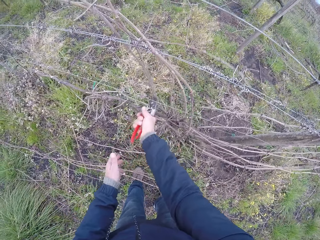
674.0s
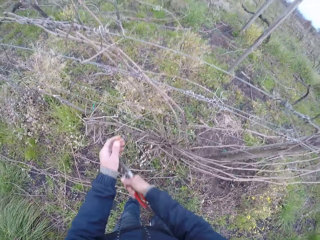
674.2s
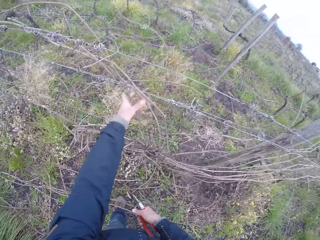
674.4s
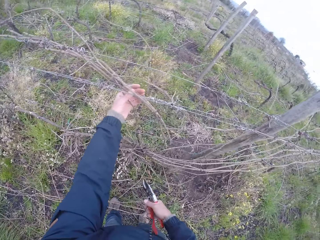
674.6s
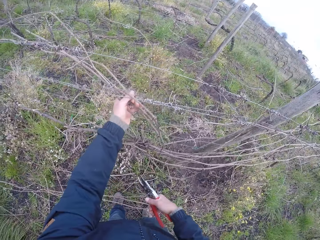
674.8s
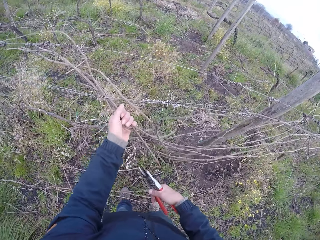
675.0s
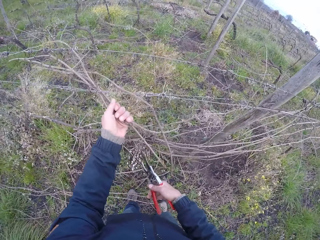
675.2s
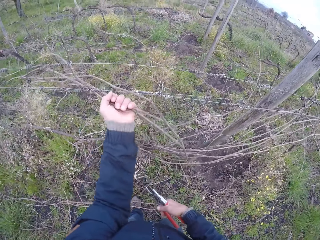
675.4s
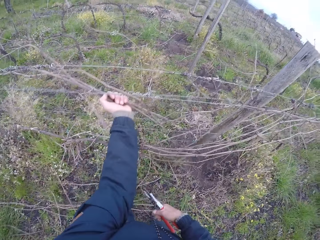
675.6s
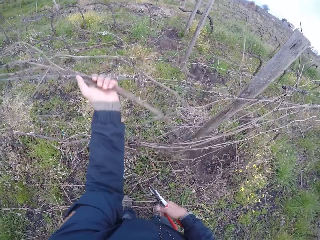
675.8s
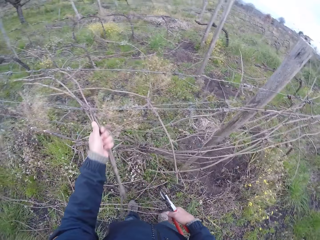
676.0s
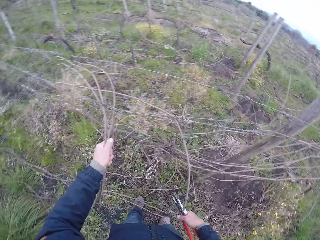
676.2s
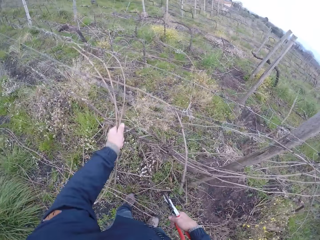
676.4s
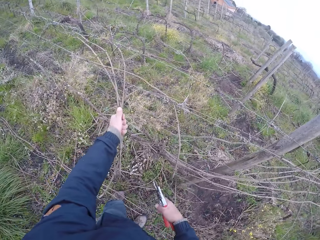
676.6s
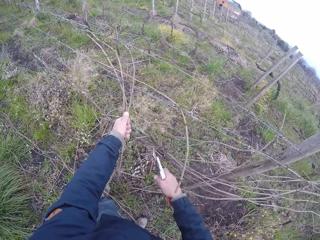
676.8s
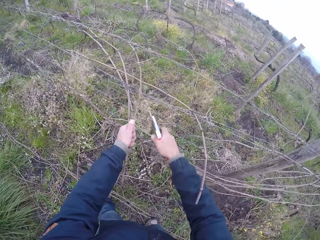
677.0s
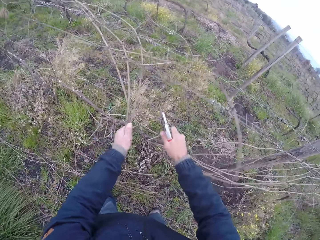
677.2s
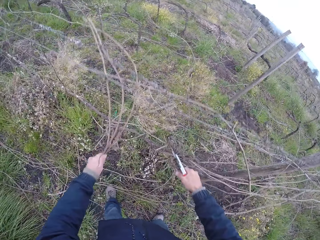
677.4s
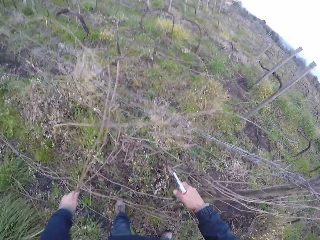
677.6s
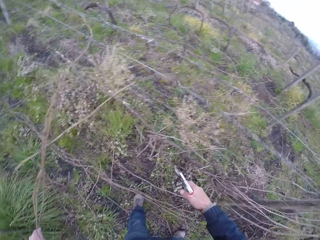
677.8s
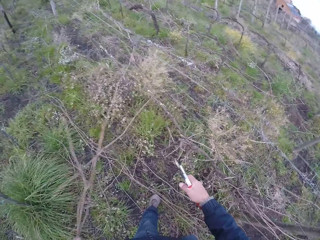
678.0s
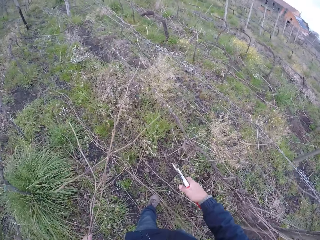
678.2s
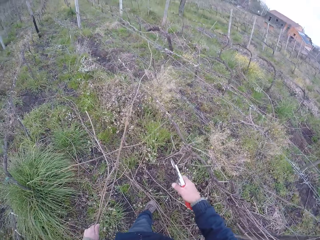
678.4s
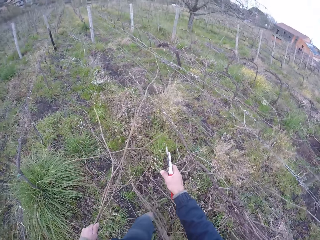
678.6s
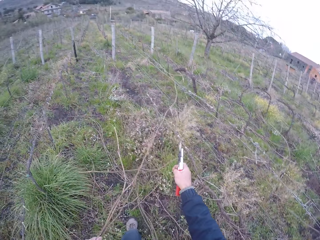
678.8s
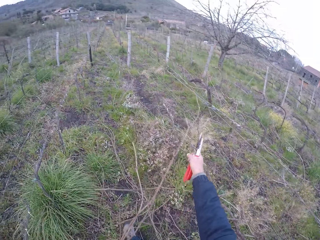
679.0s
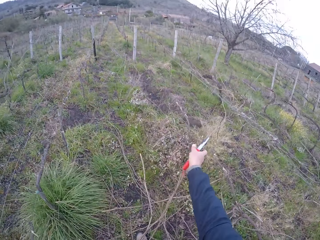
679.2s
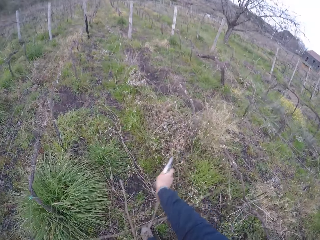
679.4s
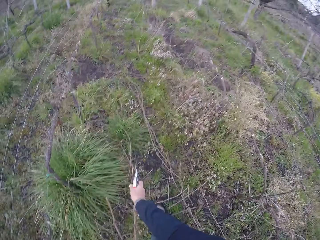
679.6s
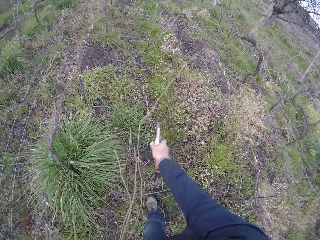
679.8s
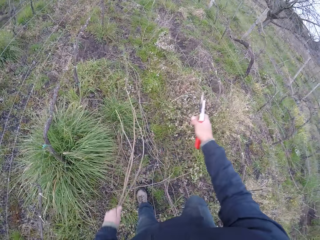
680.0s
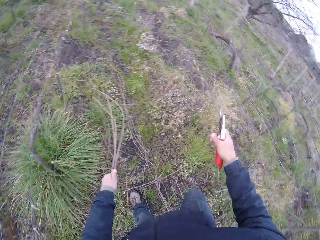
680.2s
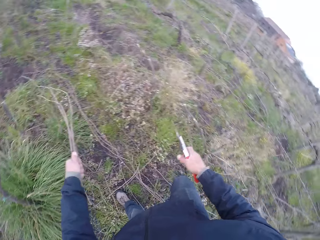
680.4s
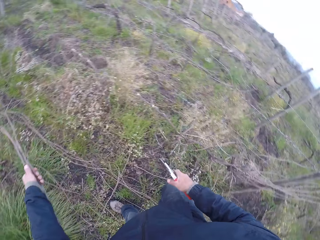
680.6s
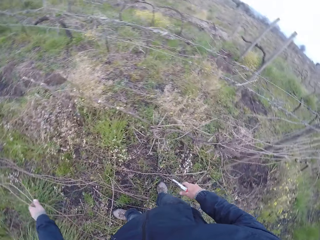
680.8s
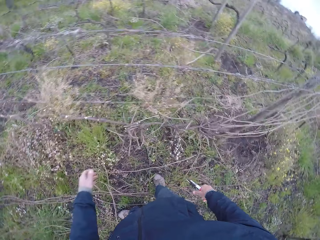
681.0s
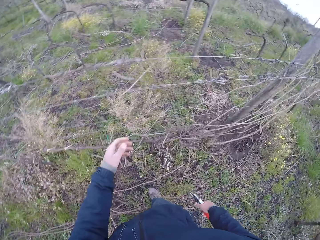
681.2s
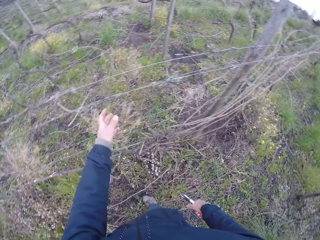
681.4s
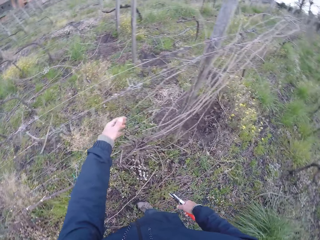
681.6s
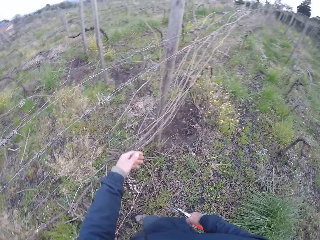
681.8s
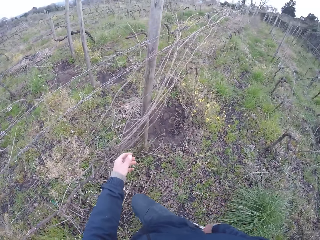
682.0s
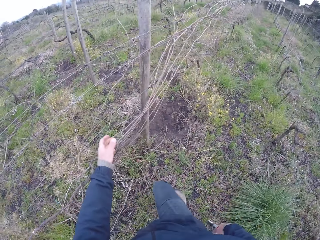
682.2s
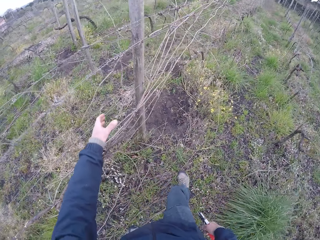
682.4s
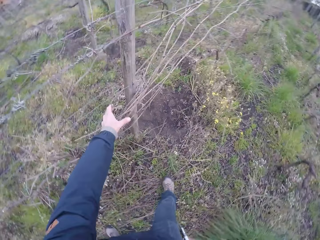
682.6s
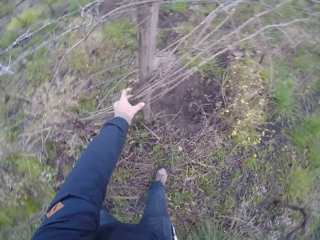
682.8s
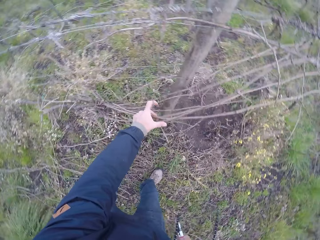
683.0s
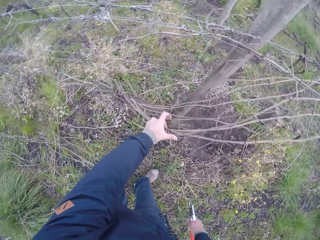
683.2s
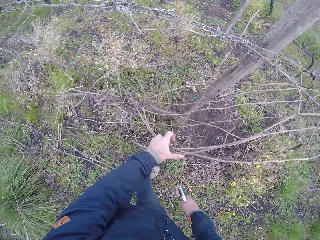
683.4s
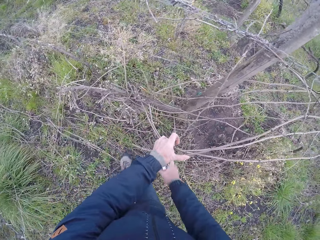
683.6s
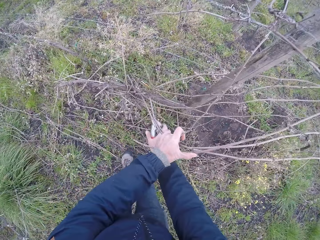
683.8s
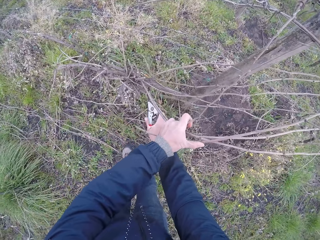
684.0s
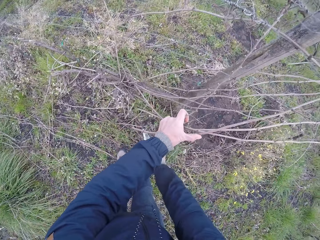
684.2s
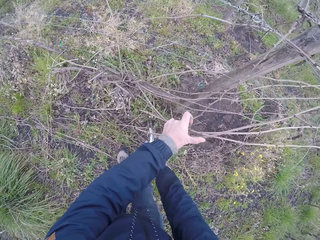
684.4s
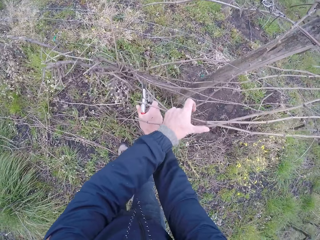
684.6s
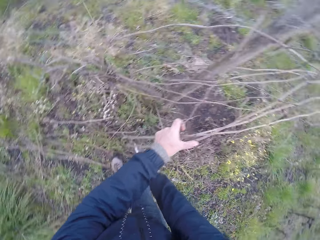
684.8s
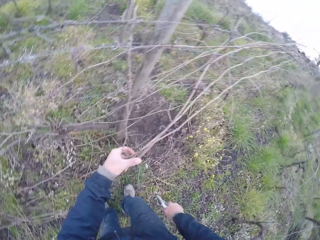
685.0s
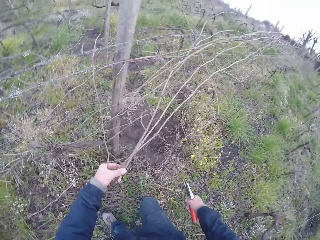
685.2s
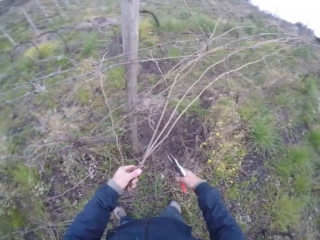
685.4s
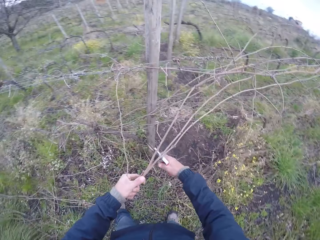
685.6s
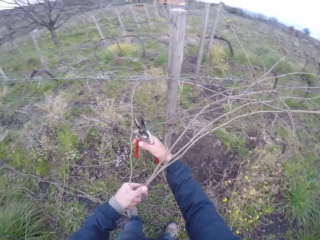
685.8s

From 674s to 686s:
The camera wearer pulls some branches from the wired fence with his left hand. He holds a branch with both hands. He drops the branches in his left hand on the ground. He pulls some branches from the wired fence with his left hand. He prunes the branches in his left hand with the pruner in his right hand.

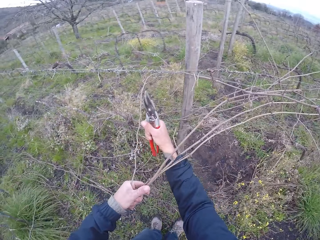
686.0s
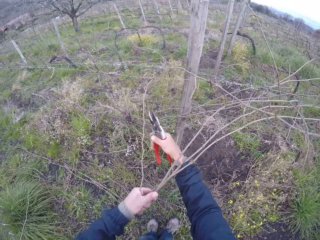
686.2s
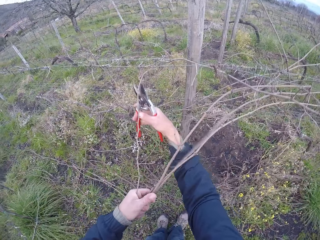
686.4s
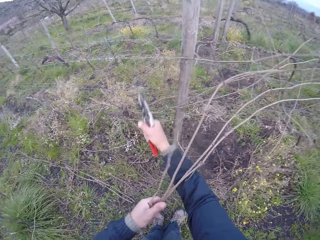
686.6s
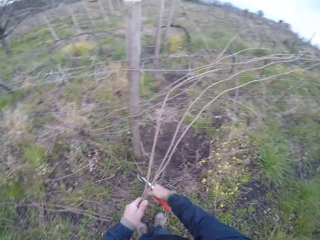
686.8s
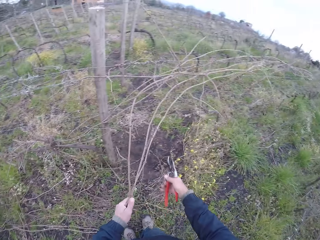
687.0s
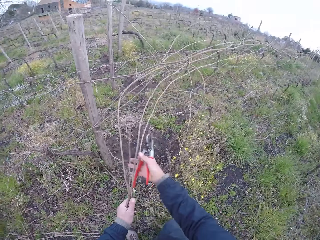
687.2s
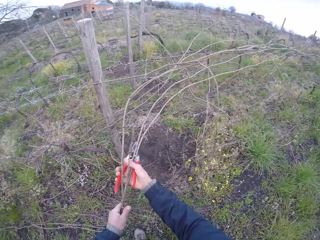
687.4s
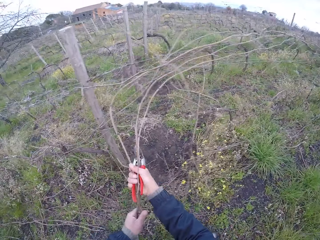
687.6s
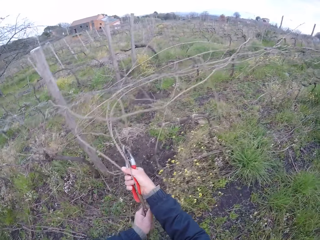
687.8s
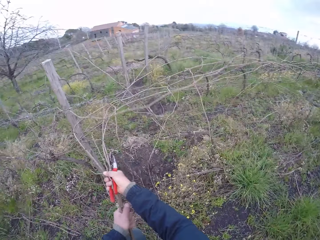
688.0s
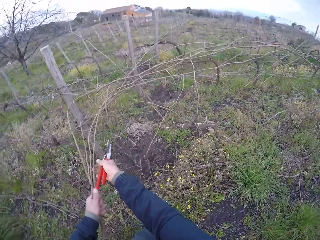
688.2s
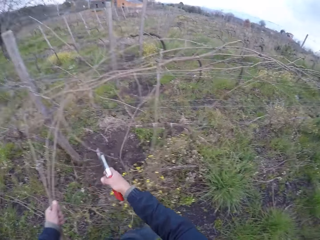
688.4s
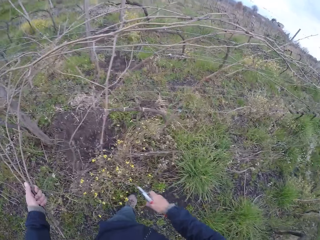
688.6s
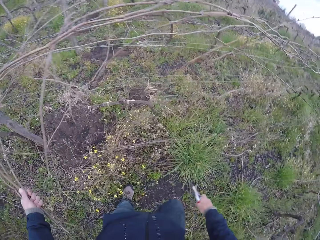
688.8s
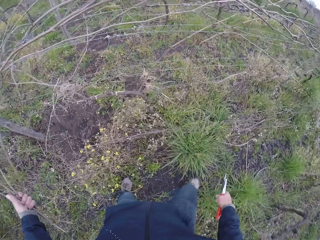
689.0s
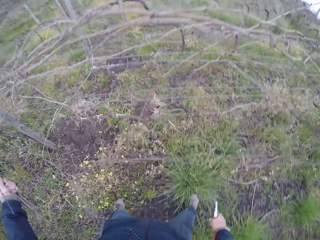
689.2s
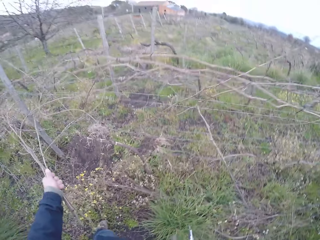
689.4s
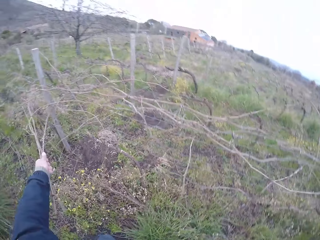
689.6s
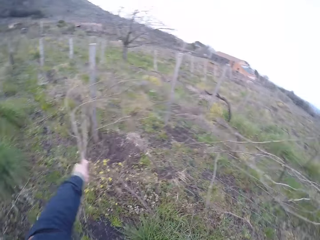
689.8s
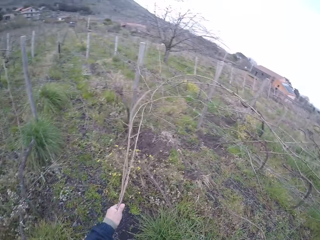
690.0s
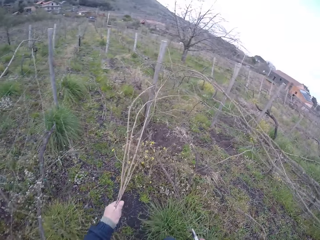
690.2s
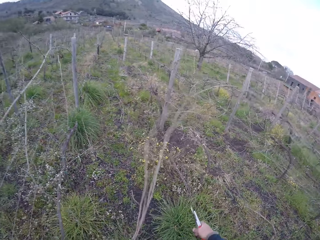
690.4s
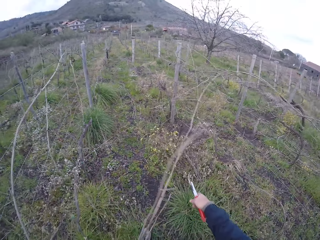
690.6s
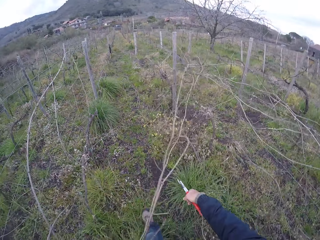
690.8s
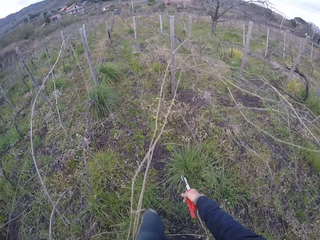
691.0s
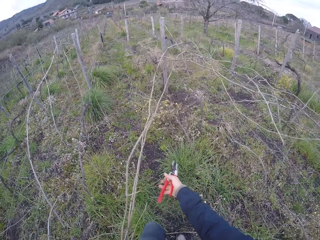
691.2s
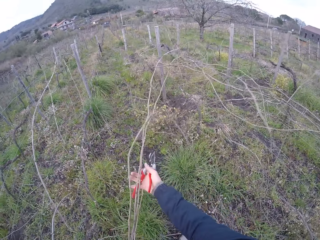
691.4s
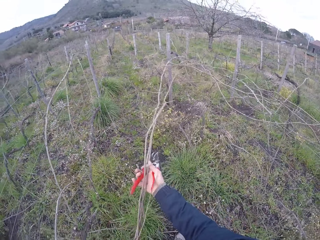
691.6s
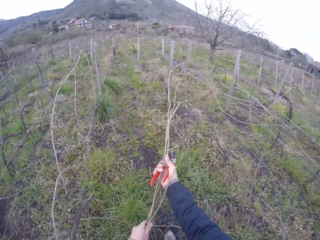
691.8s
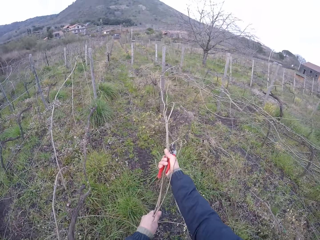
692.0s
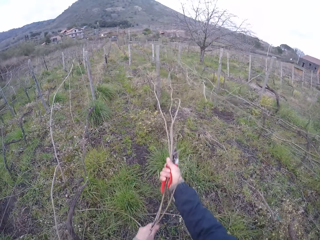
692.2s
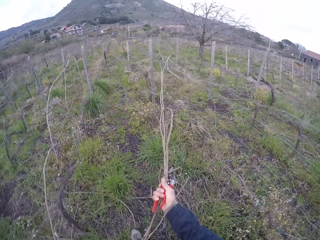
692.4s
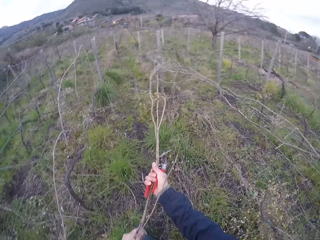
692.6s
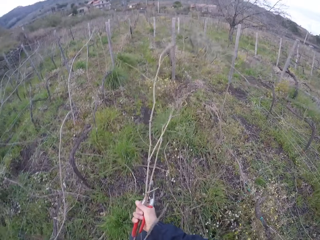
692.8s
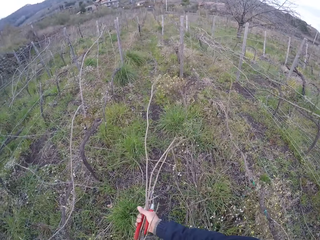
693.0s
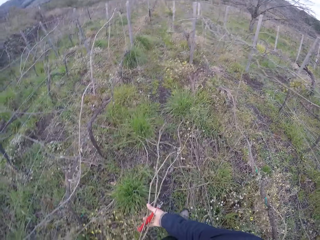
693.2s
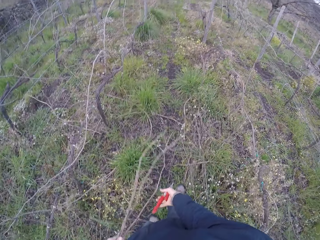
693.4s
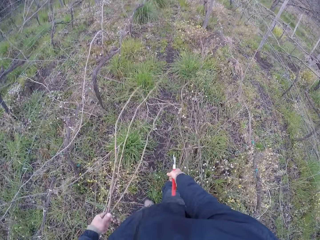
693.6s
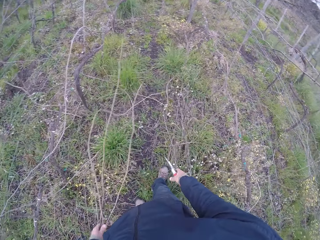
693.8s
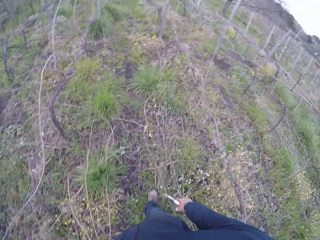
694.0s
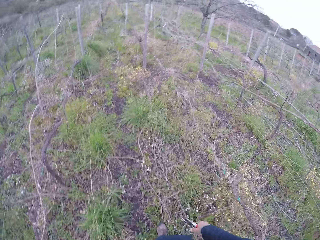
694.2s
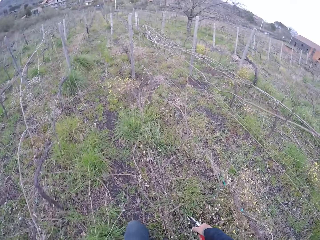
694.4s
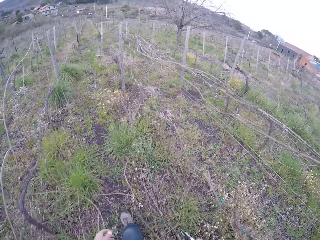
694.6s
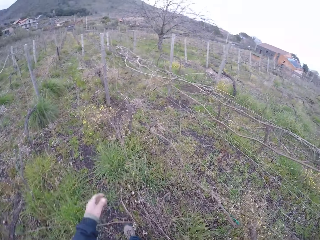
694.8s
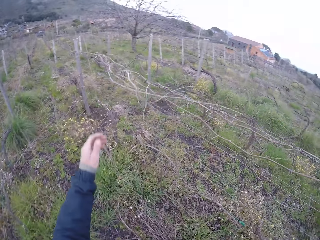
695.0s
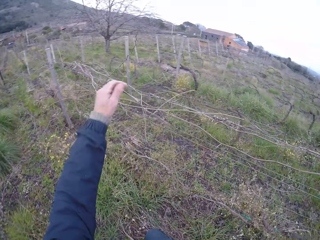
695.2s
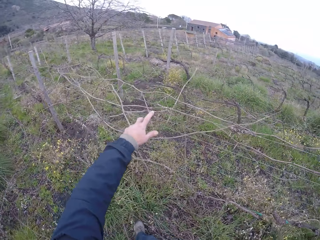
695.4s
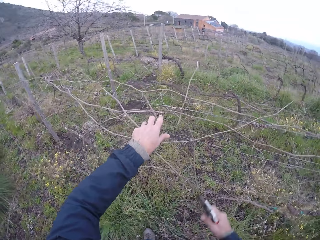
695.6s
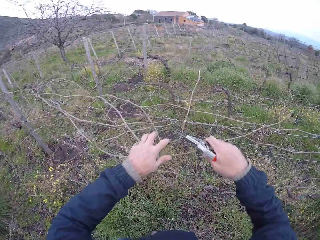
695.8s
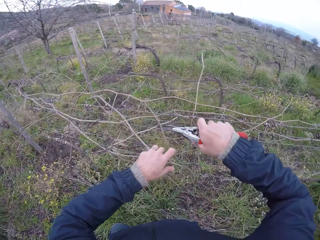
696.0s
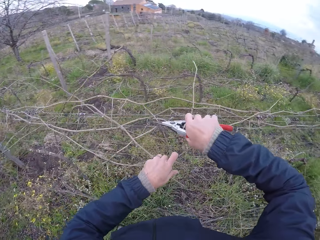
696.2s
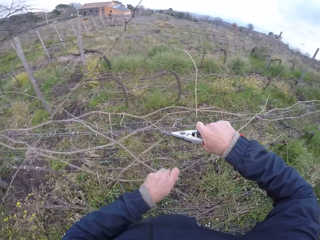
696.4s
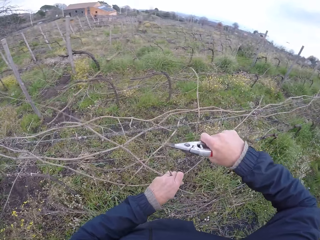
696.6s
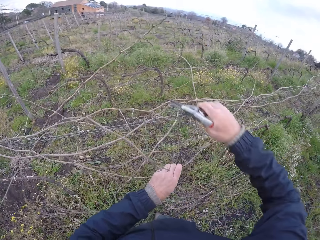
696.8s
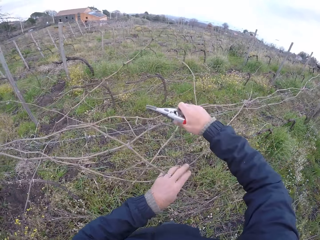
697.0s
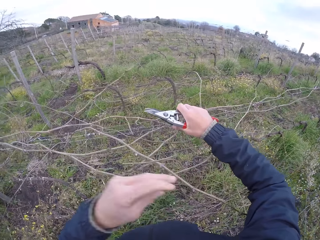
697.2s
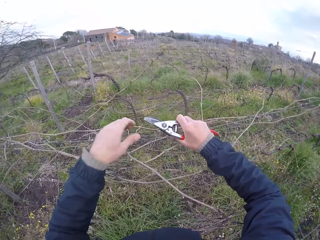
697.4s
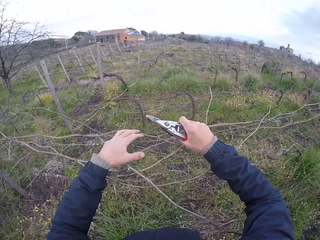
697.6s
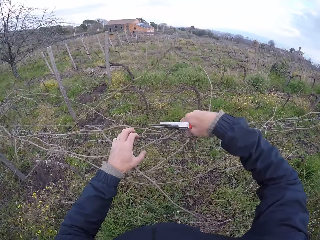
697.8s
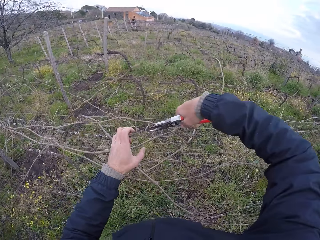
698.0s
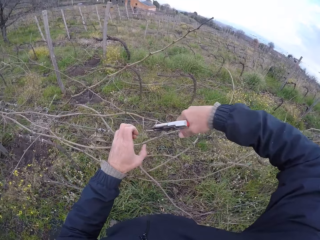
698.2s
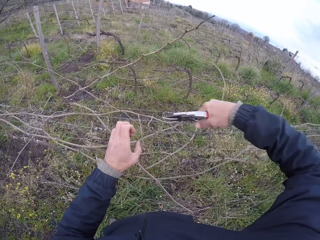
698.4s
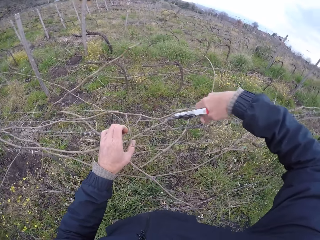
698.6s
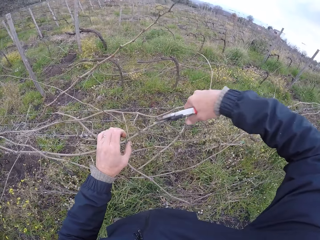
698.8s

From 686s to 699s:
The camera wearer cuts a branch with garden shears. He holds a branch with both hands. He pulls the branches from the wired fence with his left hand. He pulls the branches from the wired fence with both hands. He drops the branches in his left hand on the ground. He pulls a branch with the left hand and prunes some branches on the wired fence with the pruner in his right hand.
